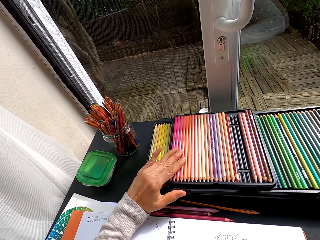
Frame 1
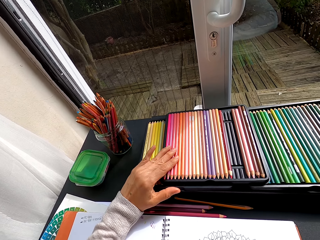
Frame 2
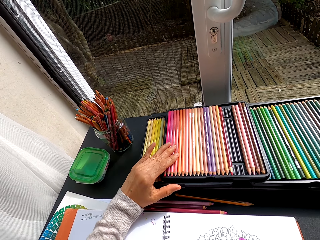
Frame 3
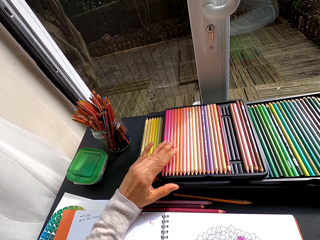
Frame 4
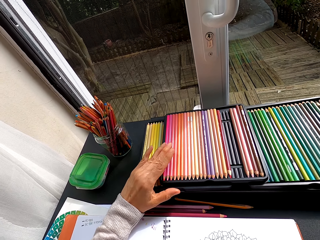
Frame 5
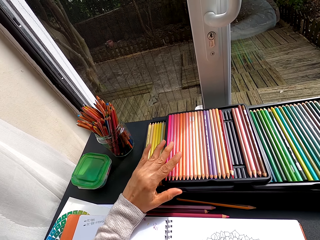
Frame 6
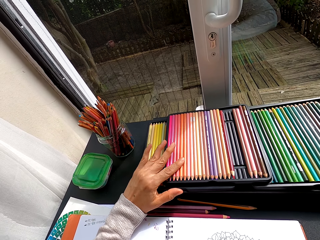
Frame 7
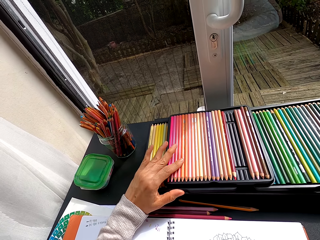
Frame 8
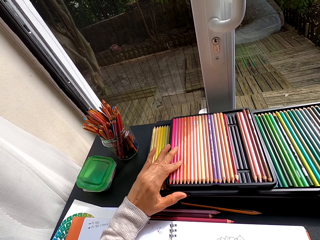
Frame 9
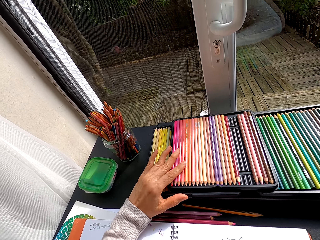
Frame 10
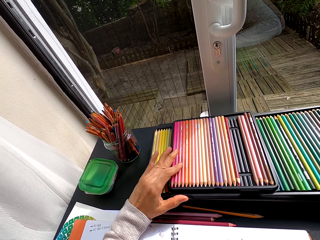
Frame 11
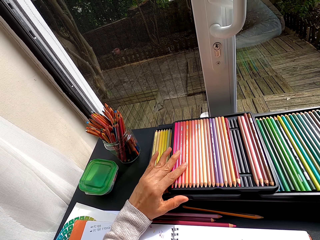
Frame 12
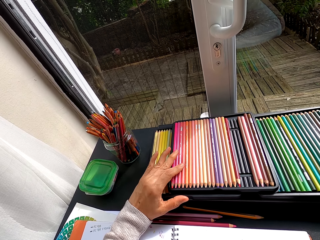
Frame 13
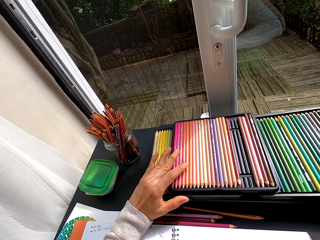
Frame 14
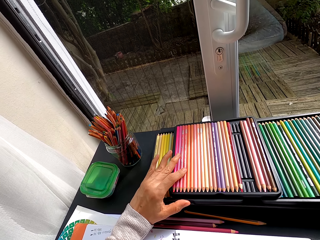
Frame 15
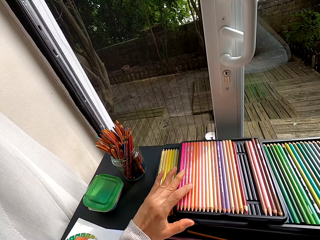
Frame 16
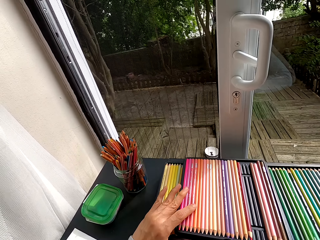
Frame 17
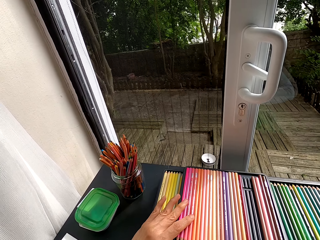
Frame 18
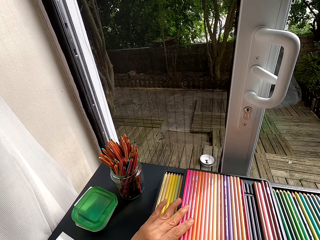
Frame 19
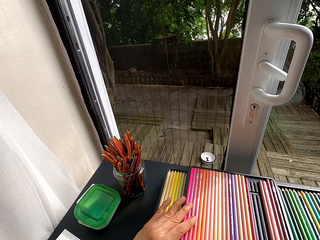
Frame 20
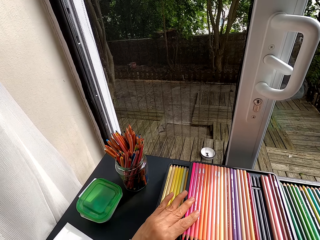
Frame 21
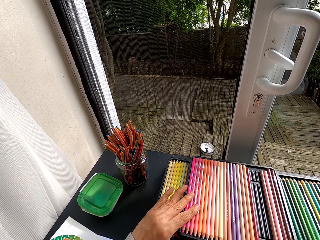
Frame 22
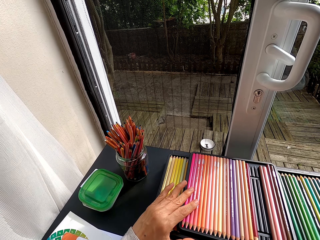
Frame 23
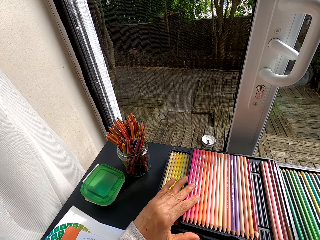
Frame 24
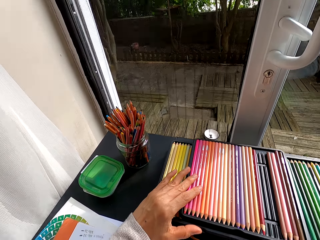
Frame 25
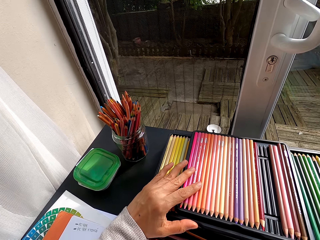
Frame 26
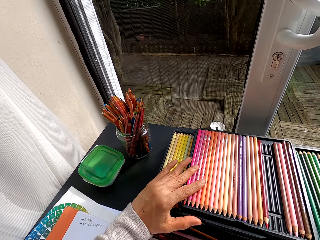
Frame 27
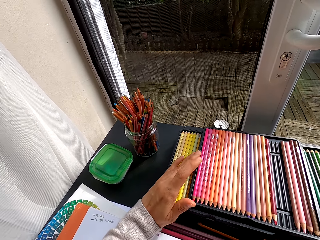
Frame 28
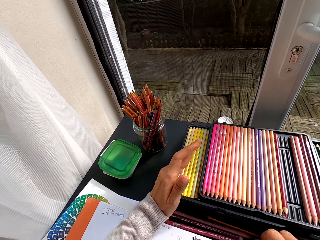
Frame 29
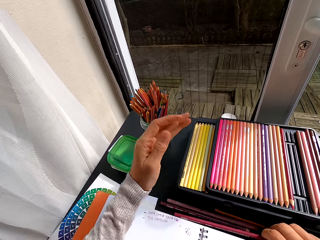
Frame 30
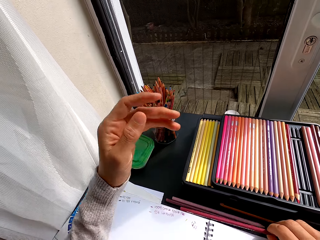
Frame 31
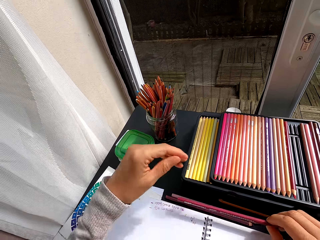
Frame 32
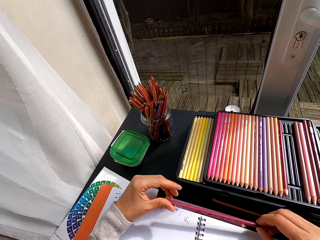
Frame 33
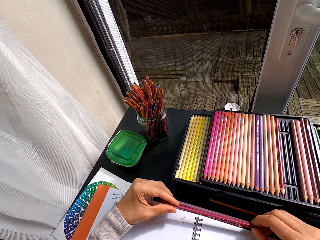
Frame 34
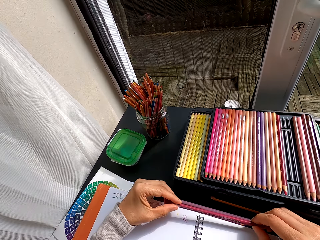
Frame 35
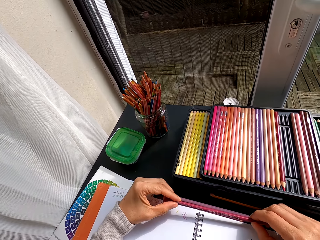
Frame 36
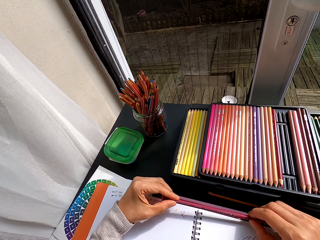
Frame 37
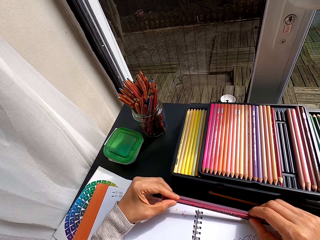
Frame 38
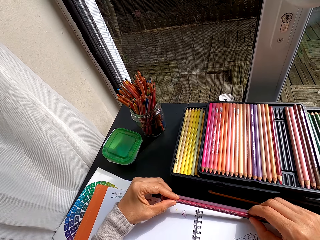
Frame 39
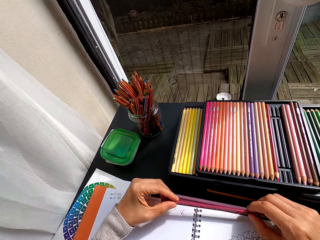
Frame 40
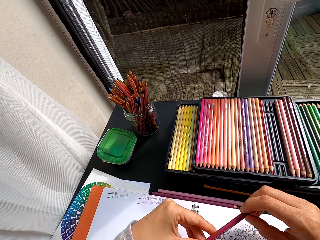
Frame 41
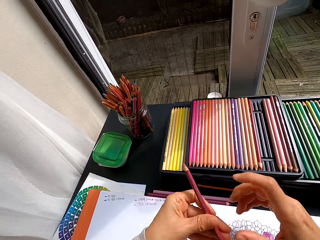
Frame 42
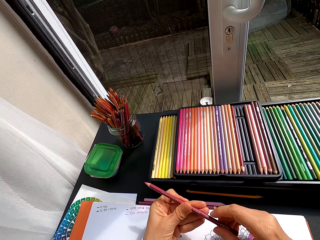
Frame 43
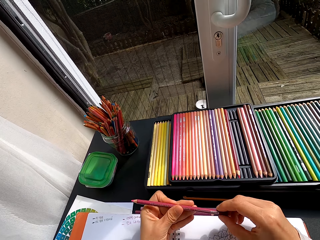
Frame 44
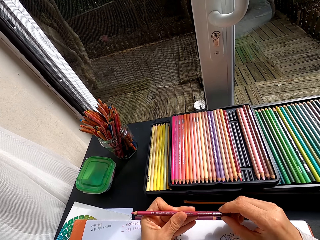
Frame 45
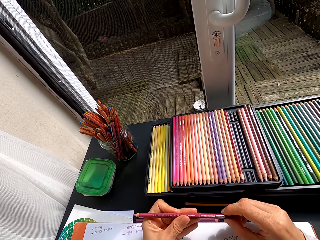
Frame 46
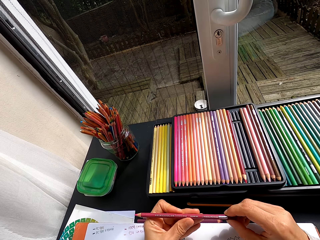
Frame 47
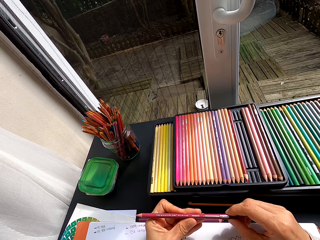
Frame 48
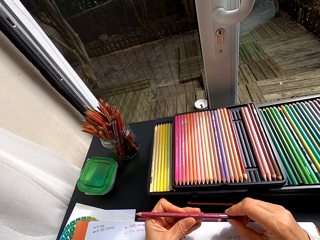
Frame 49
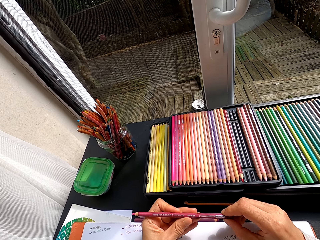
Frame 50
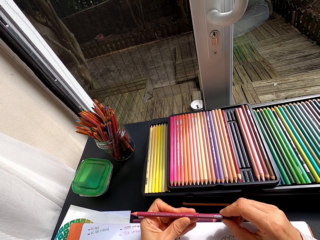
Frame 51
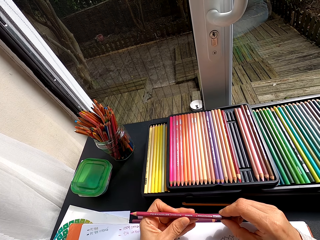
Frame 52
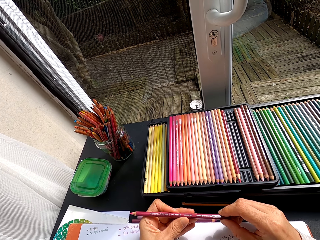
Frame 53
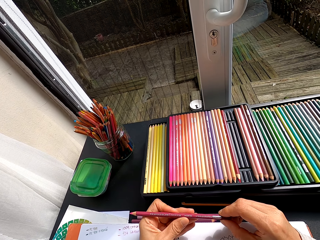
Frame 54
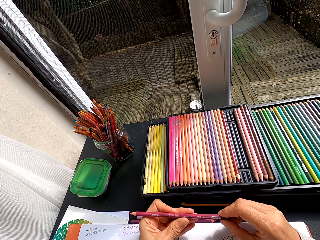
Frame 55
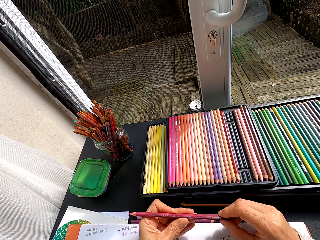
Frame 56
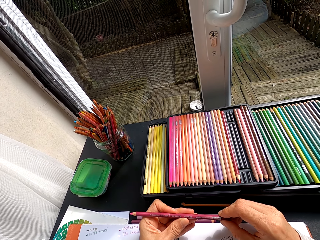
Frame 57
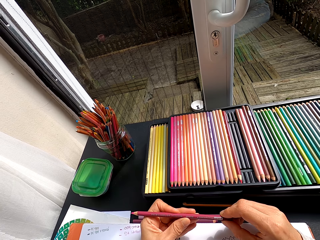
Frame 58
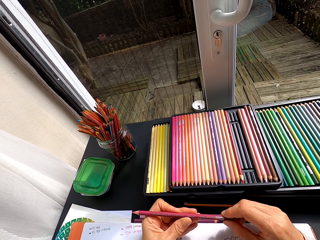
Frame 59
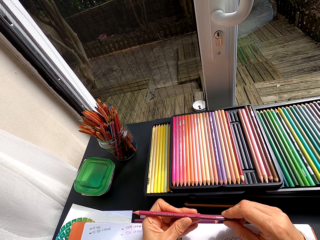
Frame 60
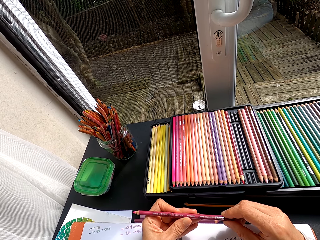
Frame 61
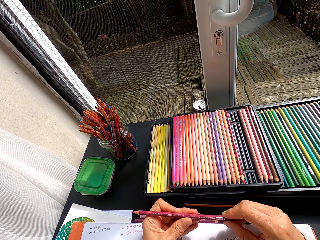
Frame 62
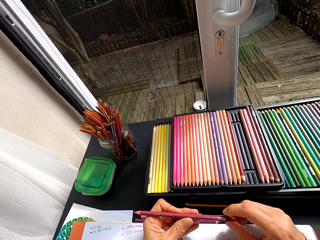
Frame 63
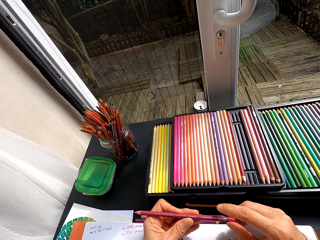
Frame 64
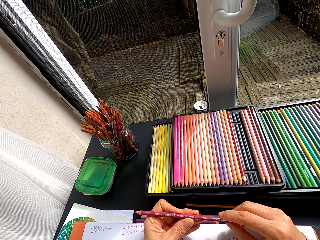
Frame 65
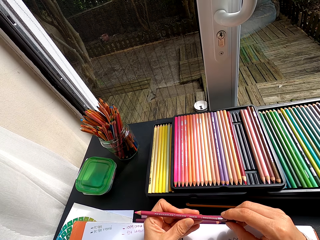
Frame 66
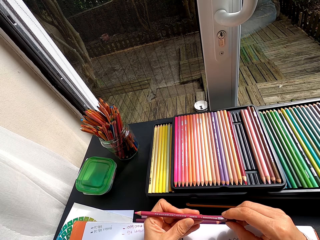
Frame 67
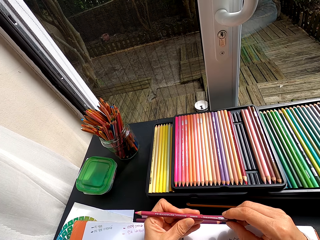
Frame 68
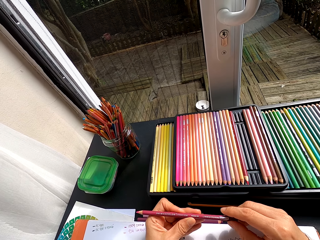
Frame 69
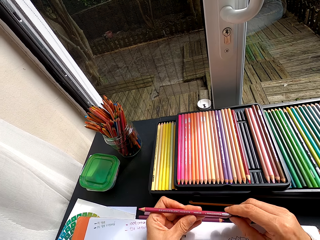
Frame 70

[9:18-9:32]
The camera wearer stares at the pencil crayon. They hold the pencil crayon. They pick up the pencil crayon. They inspect the pencil crayon.

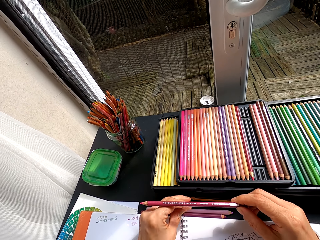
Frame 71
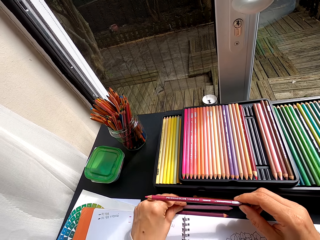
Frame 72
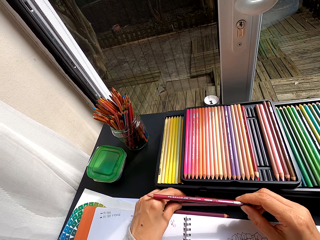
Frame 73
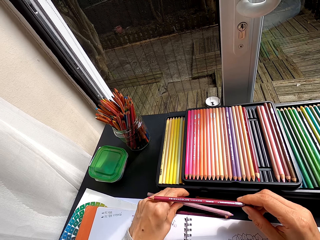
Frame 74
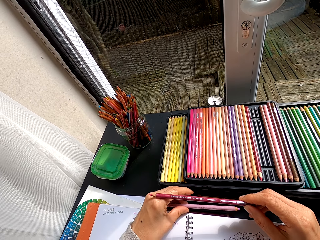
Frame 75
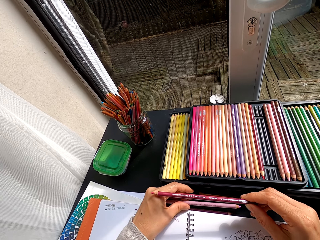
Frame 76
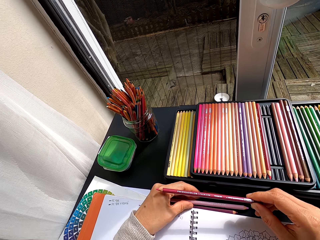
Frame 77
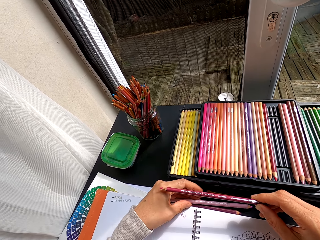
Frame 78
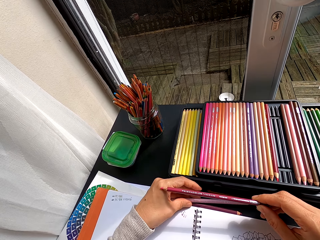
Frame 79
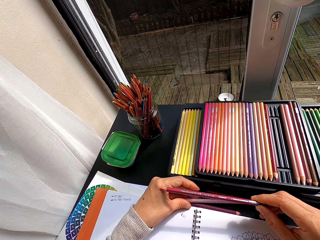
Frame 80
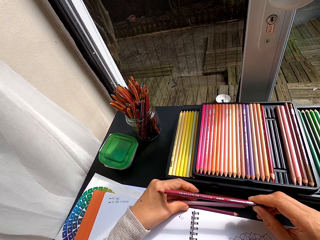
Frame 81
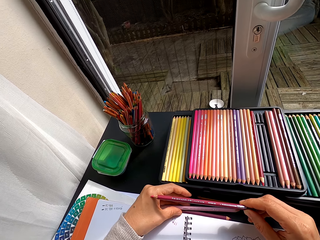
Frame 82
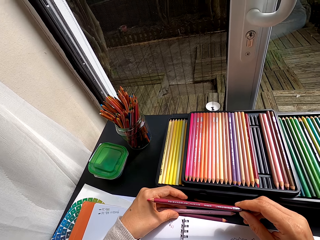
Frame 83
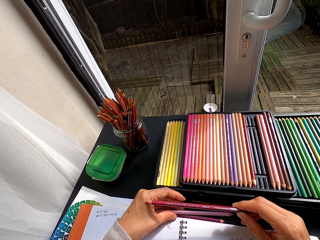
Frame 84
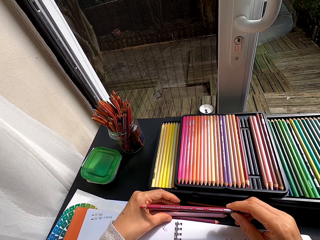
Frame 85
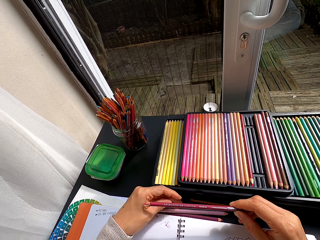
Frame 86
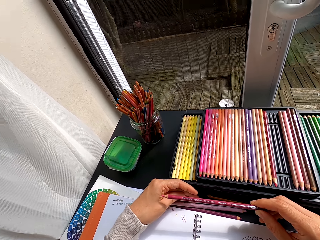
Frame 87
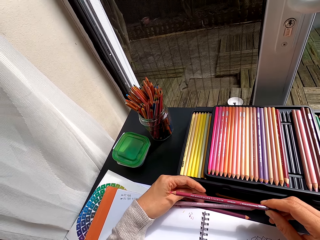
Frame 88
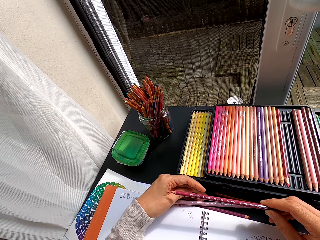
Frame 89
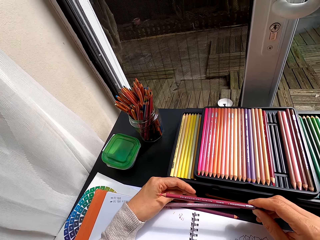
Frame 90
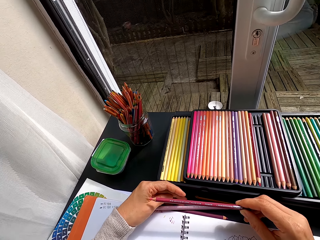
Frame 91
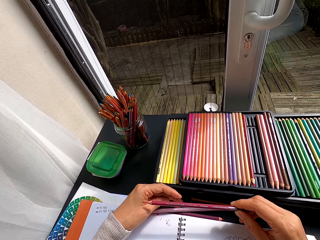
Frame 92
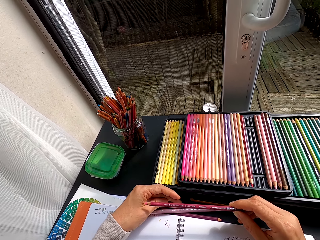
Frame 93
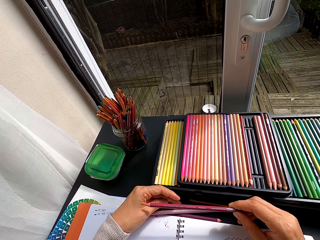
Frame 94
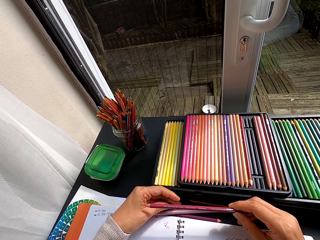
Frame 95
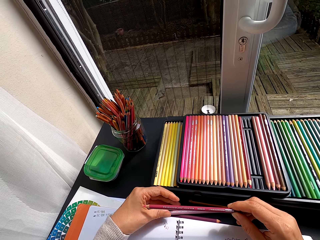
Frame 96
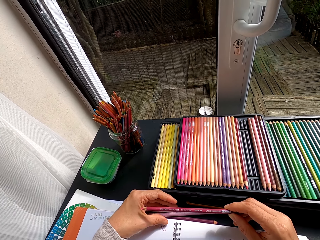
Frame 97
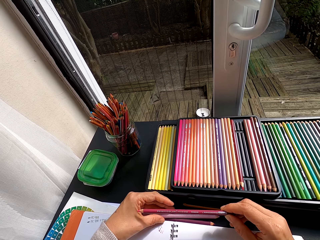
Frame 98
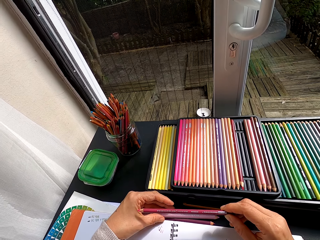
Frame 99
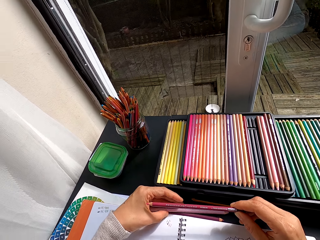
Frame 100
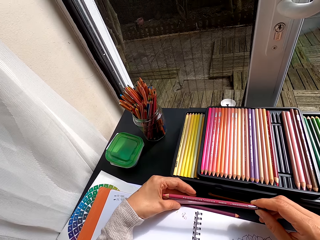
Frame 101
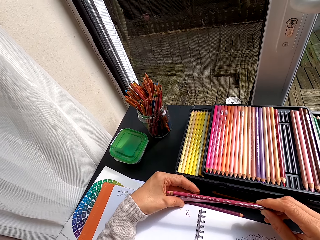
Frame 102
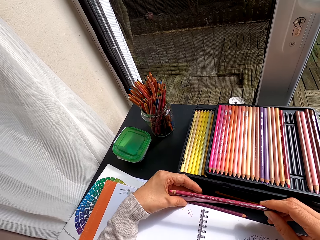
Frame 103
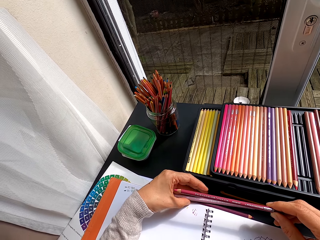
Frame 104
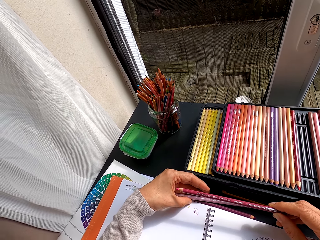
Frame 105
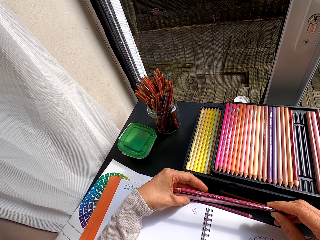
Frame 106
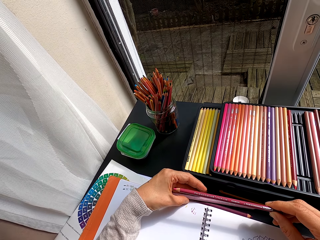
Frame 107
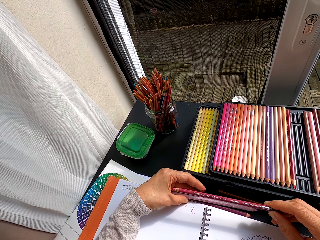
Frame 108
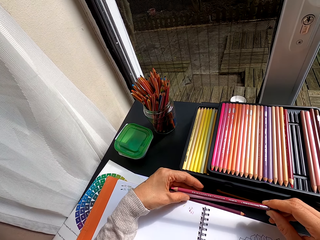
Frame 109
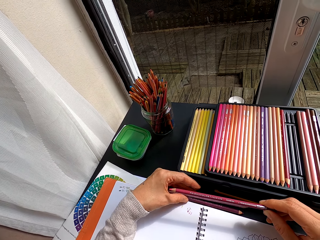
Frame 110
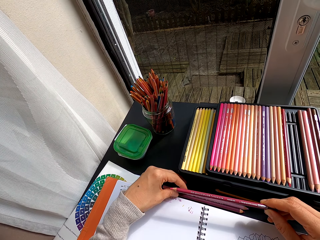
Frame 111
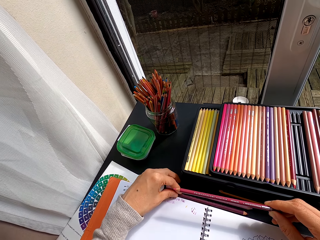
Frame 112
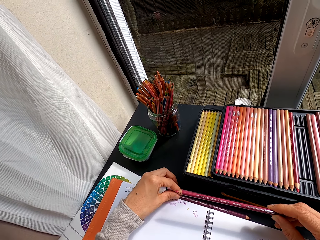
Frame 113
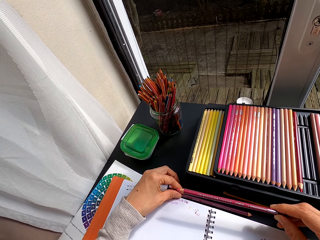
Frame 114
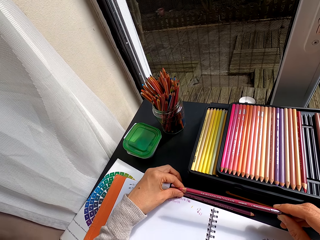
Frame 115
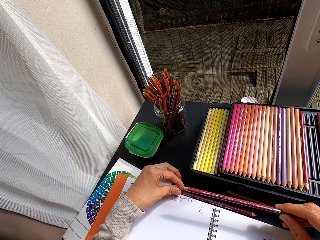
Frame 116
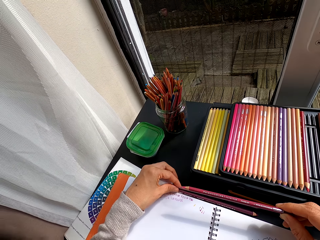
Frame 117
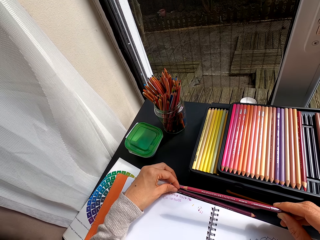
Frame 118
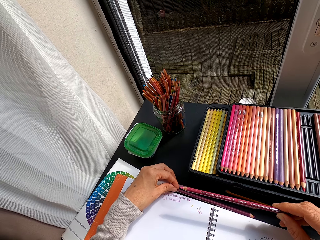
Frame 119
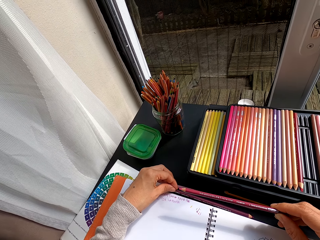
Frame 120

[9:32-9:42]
The camera wearer picks up a pencil crayon.
